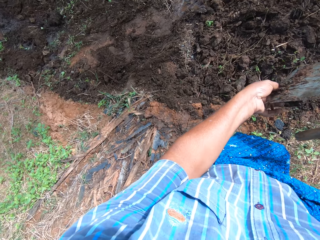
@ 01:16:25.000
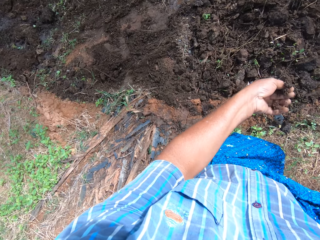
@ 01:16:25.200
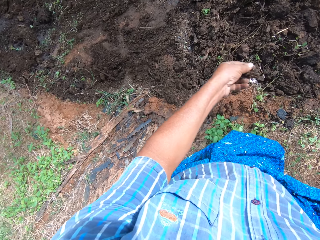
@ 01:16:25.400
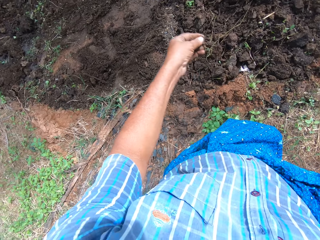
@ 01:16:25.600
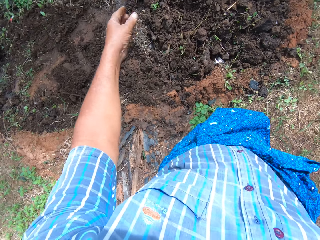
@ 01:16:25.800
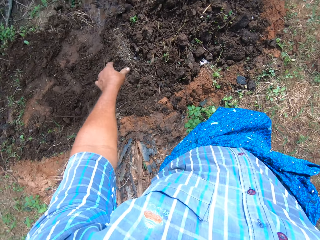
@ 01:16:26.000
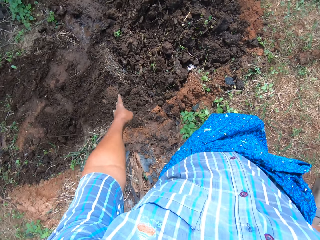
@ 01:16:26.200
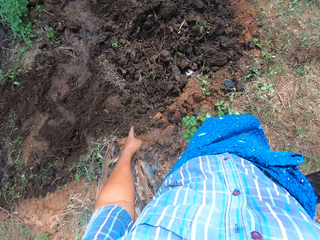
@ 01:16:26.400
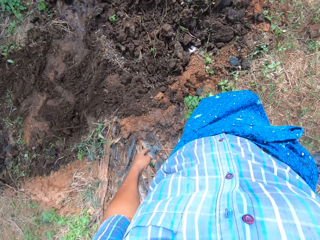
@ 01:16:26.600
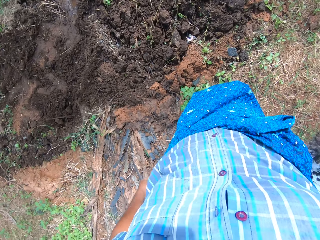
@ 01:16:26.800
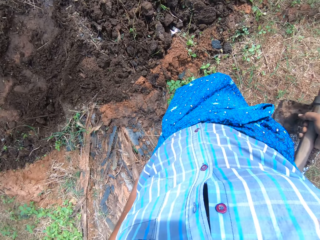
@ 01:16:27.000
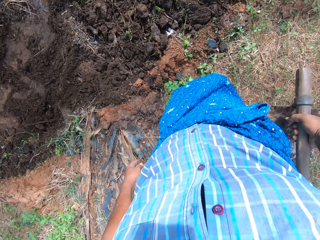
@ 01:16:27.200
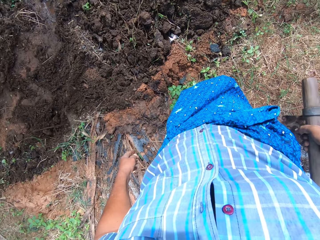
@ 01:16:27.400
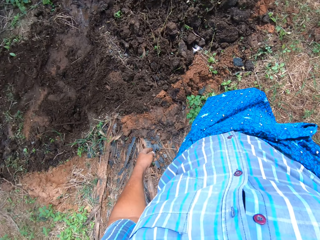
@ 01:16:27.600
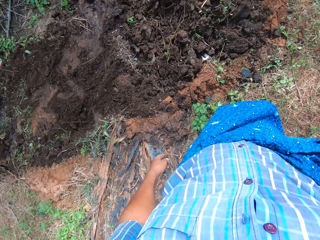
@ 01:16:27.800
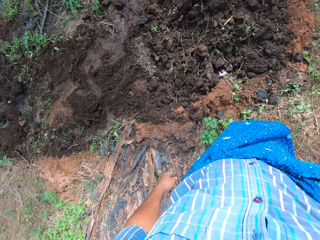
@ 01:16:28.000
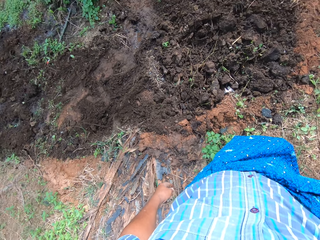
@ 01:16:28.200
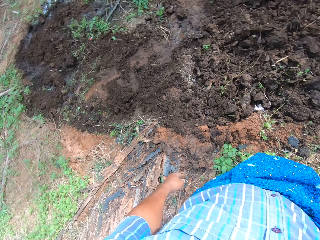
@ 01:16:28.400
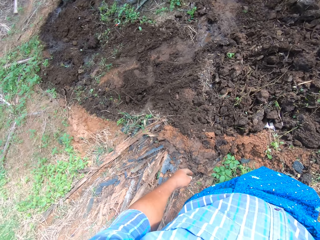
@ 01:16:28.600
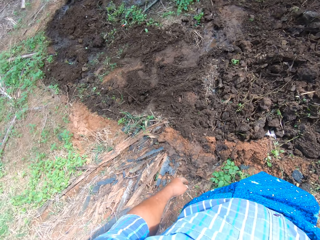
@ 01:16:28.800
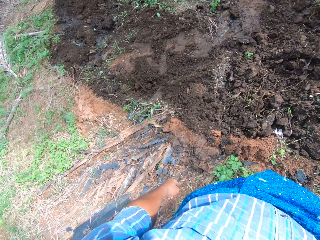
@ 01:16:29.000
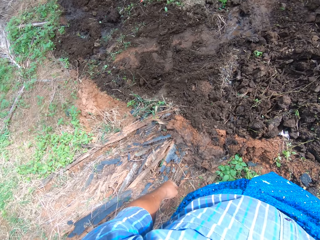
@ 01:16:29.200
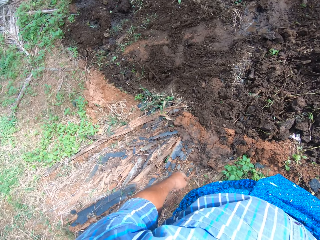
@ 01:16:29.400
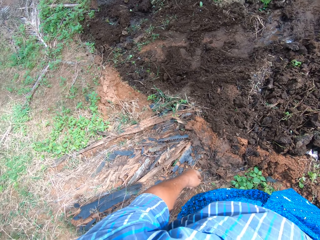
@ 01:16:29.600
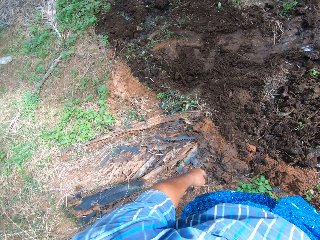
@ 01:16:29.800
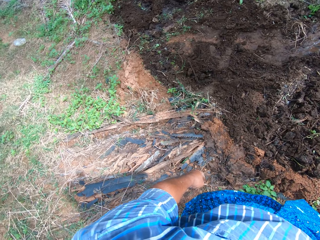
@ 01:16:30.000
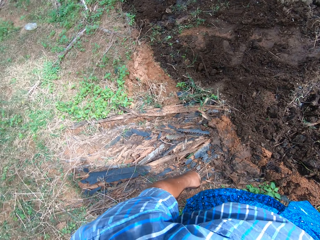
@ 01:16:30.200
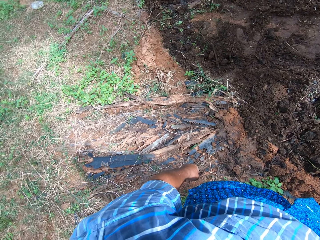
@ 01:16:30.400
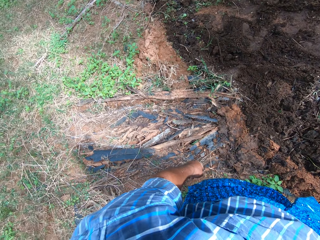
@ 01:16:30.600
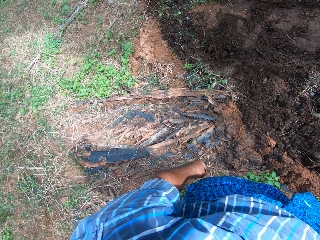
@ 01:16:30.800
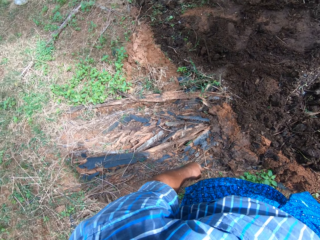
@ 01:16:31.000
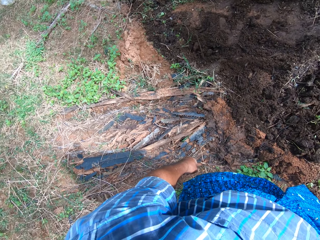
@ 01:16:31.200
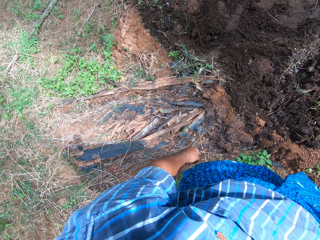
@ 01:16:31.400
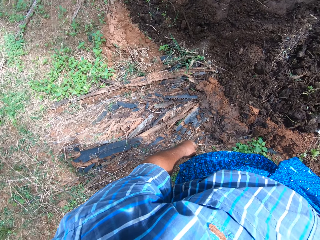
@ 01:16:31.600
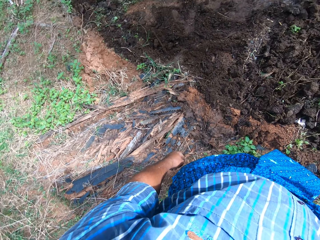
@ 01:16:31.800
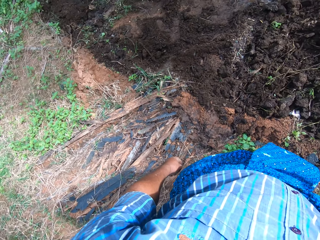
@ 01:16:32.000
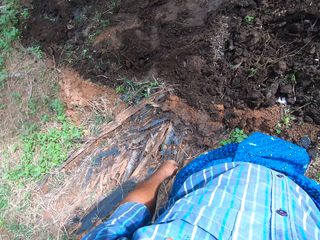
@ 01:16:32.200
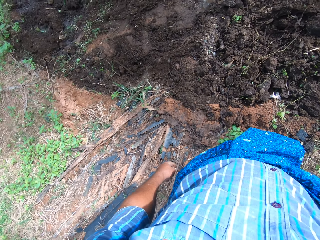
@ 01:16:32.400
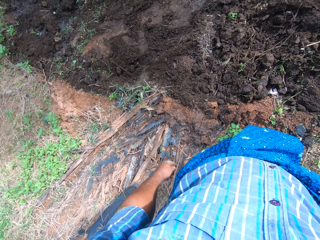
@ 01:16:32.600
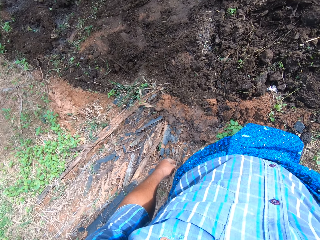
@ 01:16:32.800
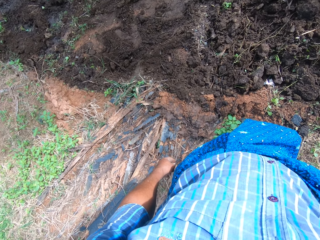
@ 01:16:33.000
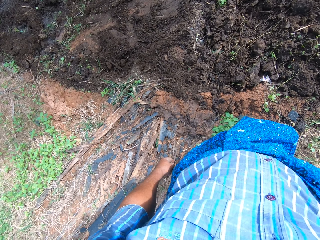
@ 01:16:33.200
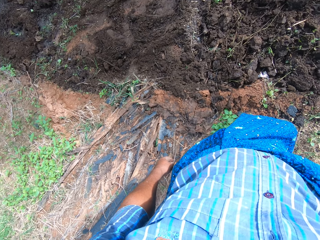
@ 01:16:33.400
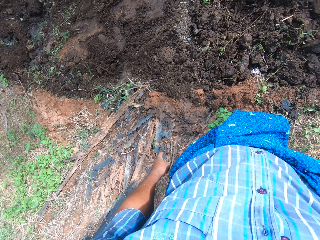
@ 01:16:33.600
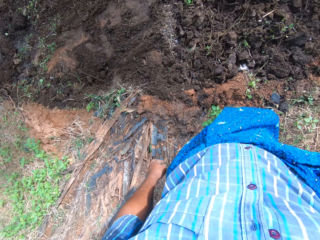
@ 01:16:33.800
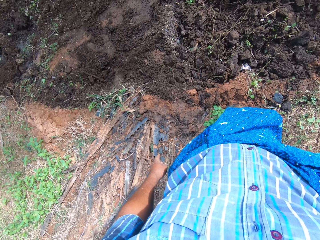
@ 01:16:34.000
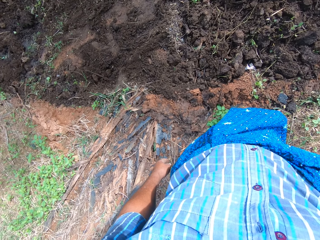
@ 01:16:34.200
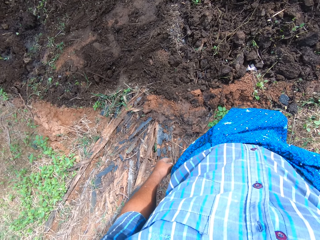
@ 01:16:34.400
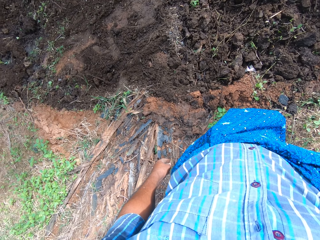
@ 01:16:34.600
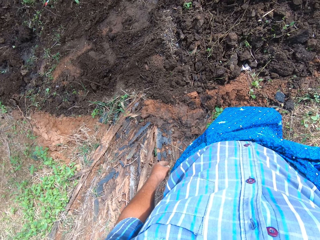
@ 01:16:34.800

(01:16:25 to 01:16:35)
The camera wearer cleans the hoe with his left hand. He throws mud on the ground. He looks around the farm.

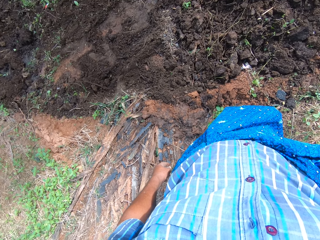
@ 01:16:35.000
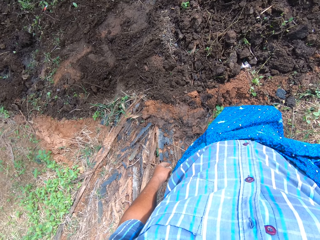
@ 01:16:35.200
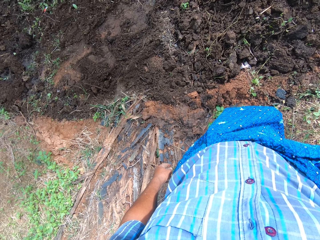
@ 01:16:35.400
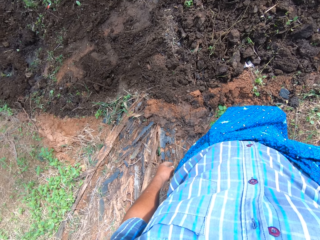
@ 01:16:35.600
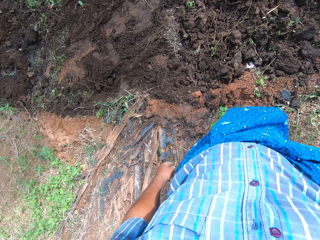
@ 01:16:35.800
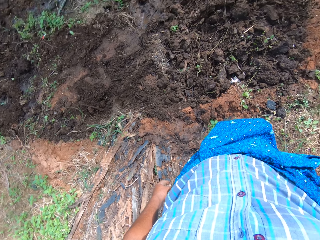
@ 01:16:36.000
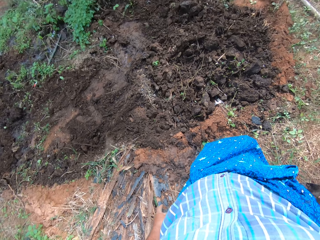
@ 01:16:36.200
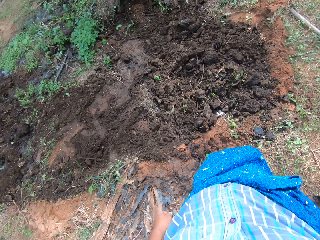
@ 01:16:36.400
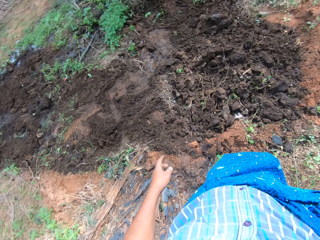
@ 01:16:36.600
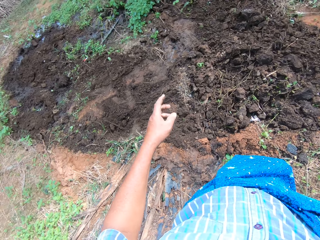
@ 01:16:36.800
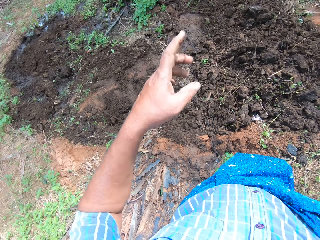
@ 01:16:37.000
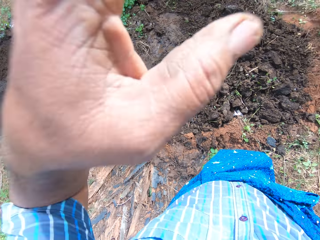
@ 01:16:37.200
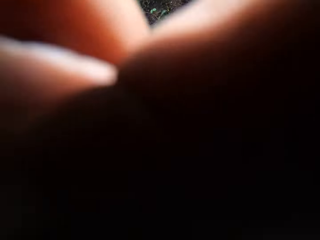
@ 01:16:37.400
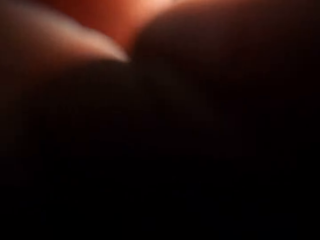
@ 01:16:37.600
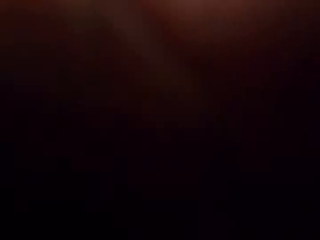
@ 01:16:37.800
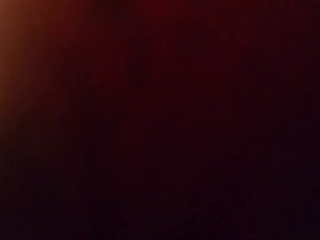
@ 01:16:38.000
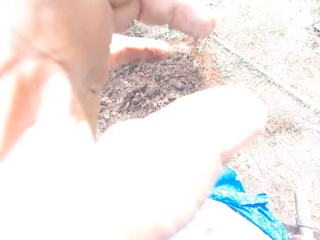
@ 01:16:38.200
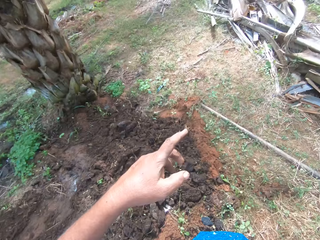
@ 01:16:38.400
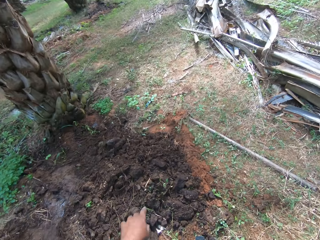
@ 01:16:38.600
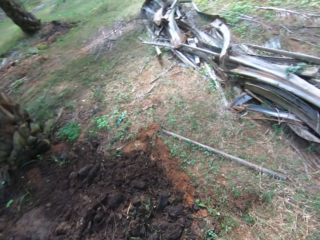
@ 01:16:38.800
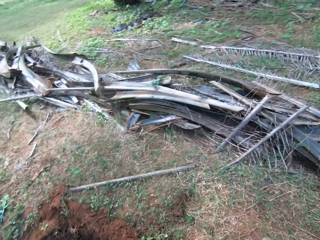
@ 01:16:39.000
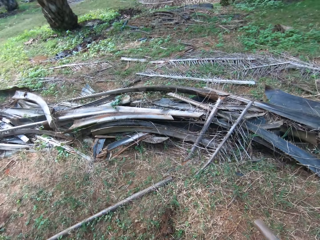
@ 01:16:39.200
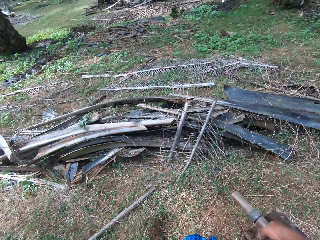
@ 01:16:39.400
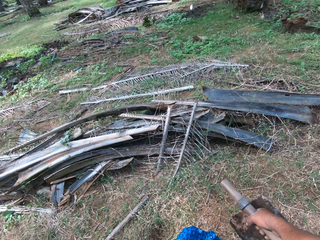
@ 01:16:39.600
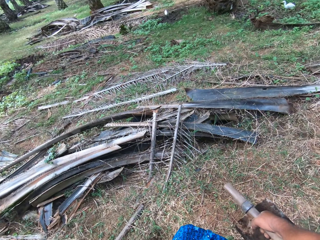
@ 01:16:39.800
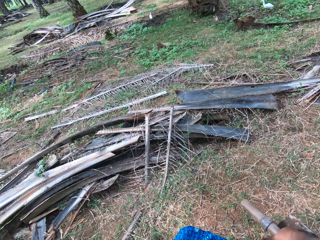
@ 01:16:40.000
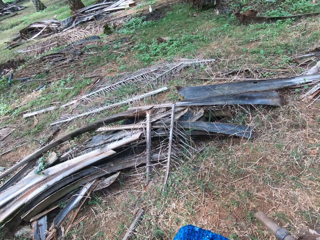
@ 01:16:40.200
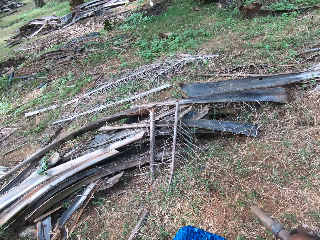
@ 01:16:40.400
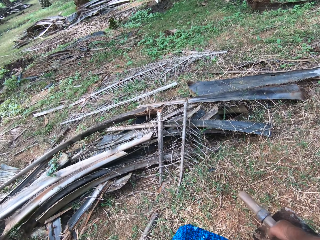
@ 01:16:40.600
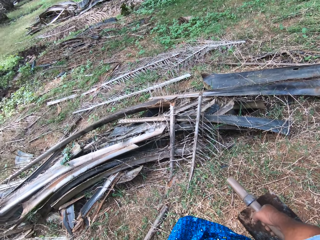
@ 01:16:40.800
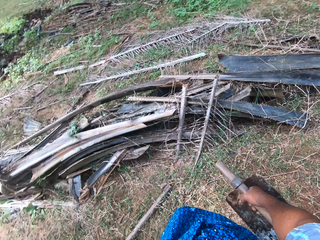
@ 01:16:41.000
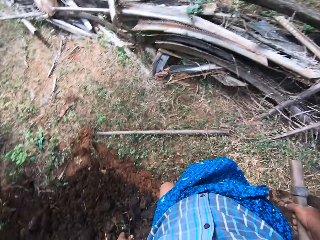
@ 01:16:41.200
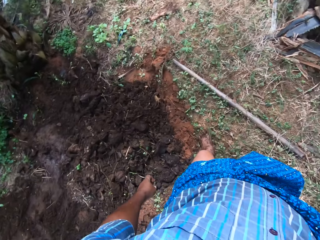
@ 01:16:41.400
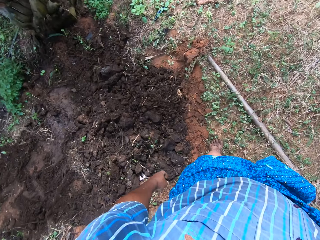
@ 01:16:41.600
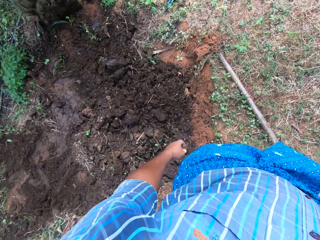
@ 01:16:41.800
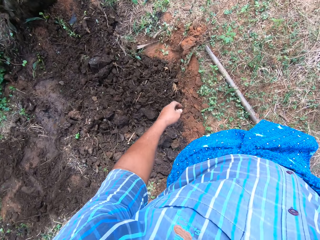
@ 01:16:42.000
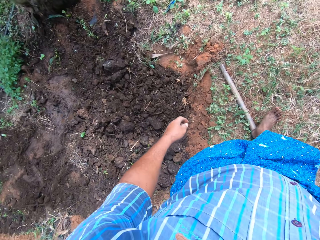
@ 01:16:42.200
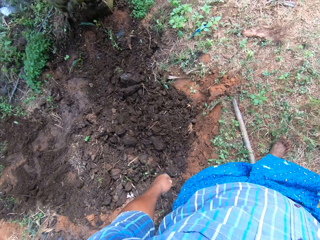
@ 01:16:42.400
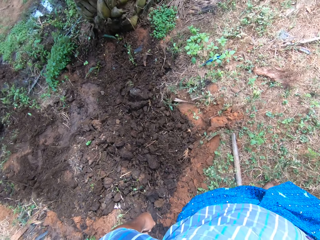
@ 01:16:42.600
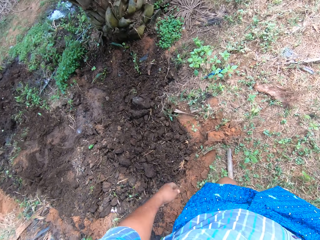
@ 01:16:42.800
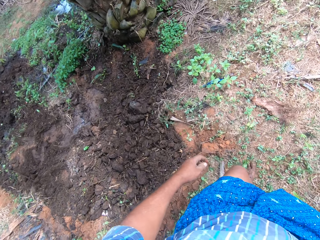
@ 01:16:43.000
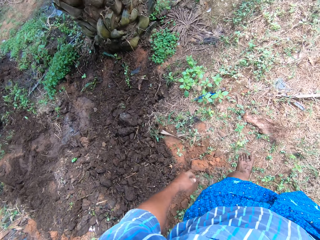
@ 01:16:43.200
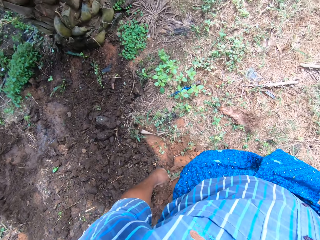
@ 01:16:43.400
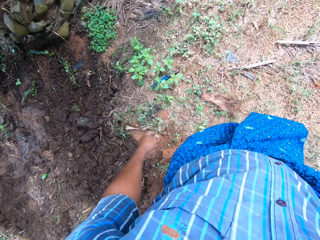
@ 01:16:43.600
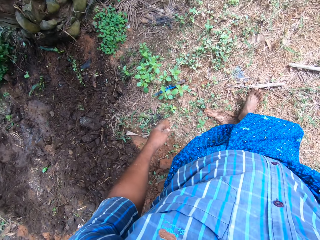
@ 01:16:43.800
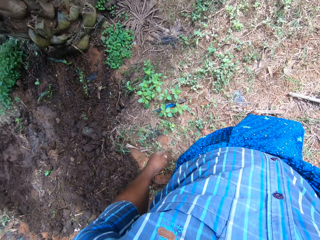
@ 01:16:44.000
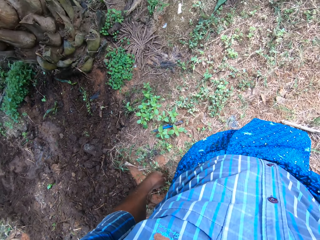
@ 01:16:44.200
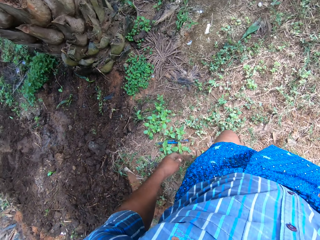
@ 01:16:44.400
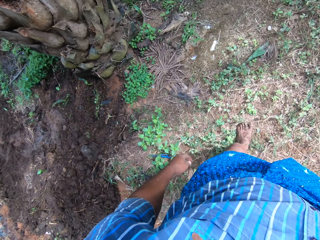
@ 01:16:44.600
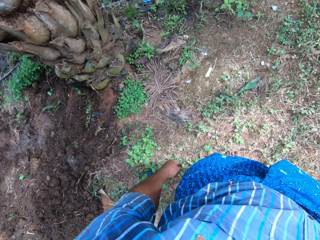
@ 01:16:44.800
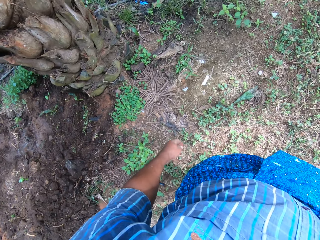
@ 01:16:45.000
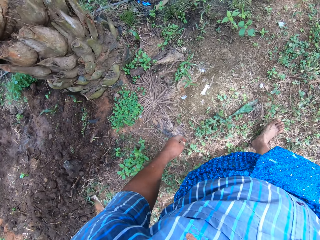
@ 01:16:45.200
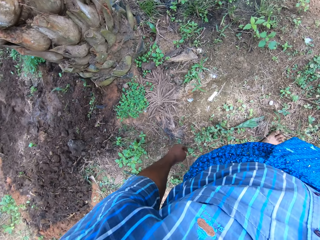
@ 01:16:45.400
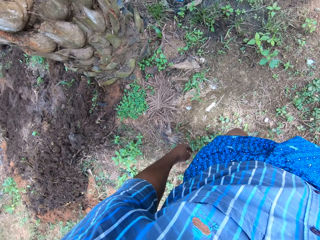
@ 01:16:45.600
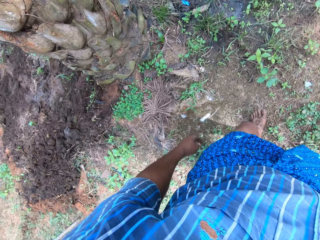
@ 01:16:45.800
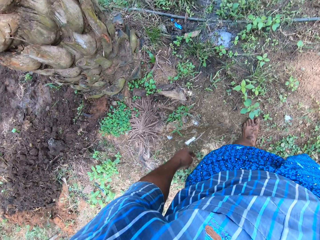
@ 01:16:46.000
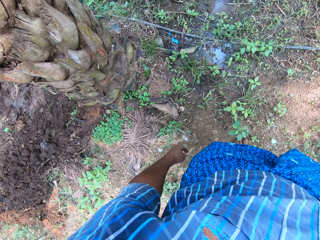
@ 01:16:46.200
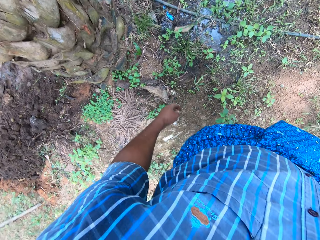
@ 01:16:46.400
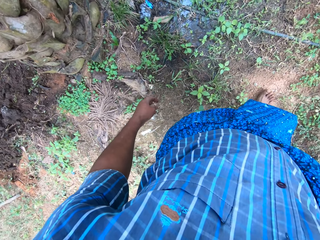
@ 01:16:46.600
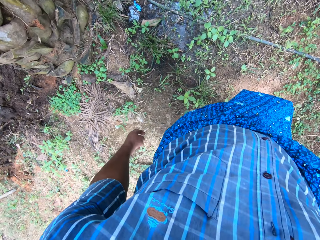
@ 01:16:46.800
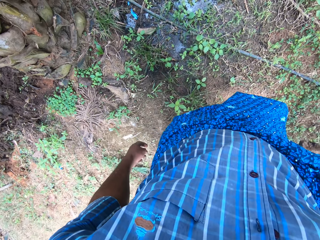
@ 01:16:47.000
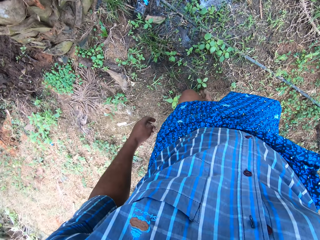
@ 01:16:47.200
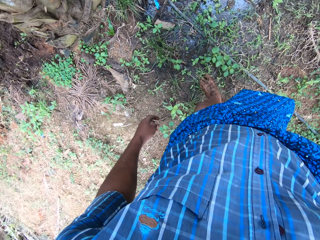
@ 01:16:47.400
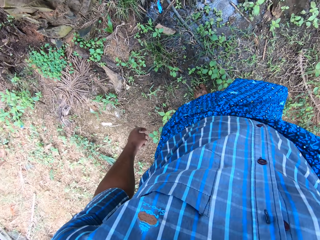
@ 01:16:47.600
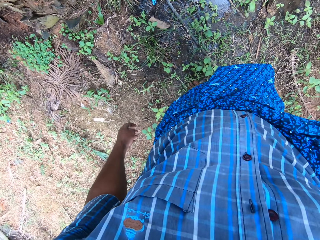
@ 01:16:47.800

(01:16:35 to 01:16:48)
The camera wearer adjusts the camera with his left hand. He looks around the farm. He walks around the farm.
